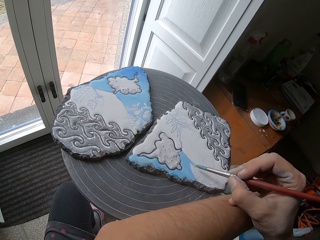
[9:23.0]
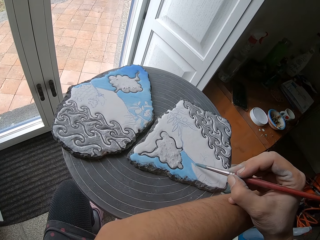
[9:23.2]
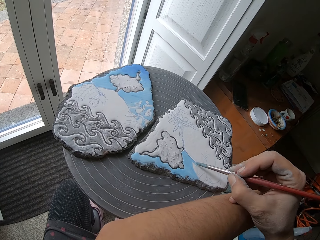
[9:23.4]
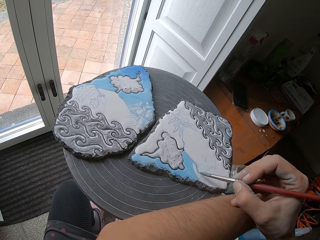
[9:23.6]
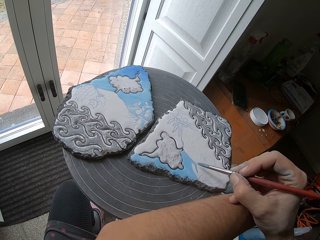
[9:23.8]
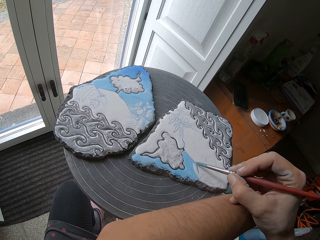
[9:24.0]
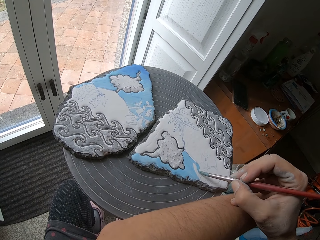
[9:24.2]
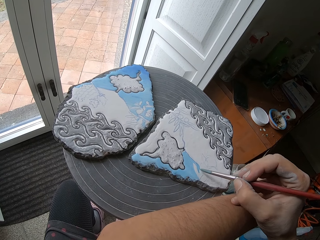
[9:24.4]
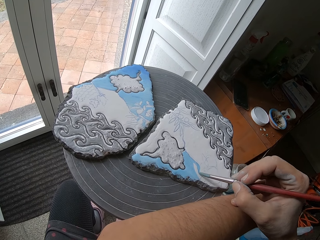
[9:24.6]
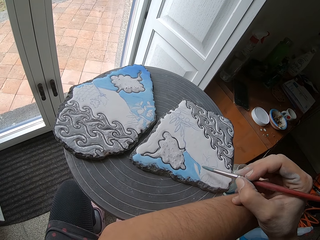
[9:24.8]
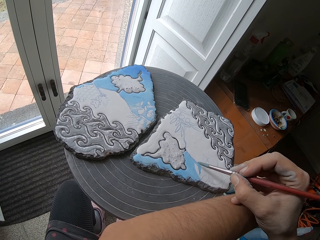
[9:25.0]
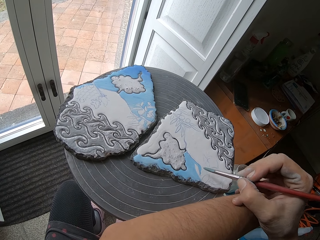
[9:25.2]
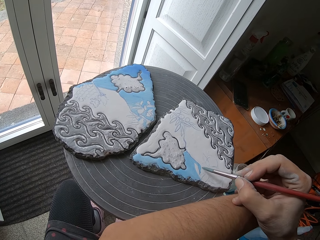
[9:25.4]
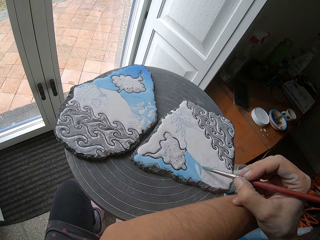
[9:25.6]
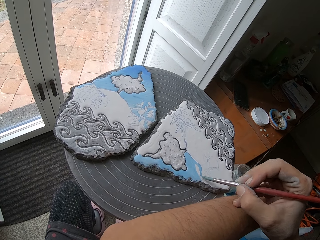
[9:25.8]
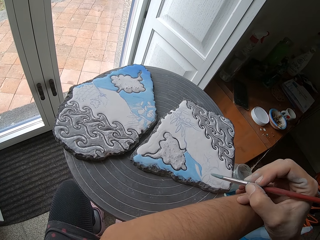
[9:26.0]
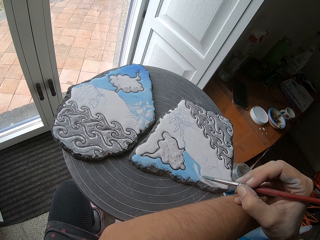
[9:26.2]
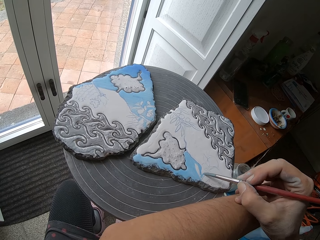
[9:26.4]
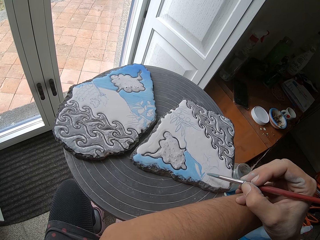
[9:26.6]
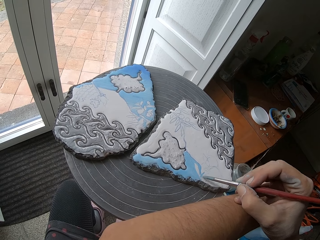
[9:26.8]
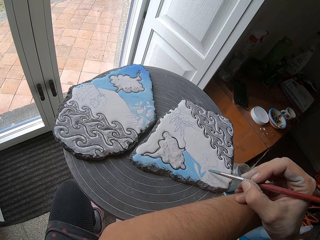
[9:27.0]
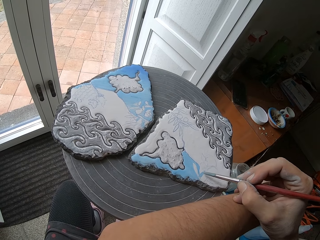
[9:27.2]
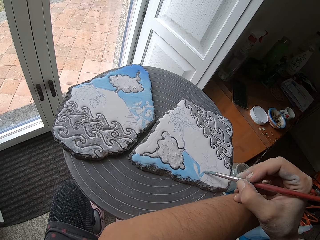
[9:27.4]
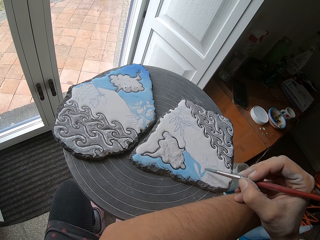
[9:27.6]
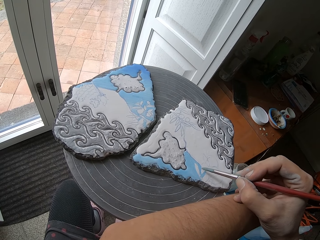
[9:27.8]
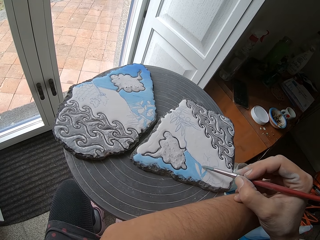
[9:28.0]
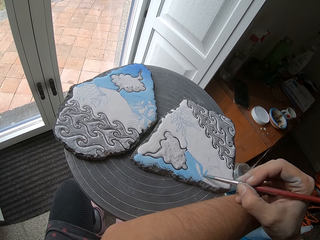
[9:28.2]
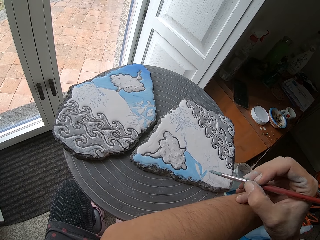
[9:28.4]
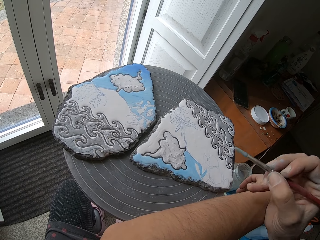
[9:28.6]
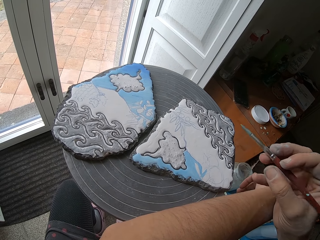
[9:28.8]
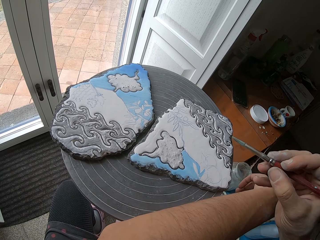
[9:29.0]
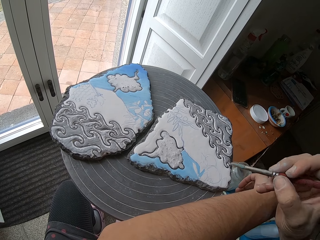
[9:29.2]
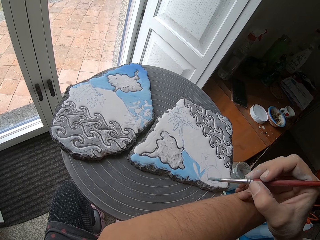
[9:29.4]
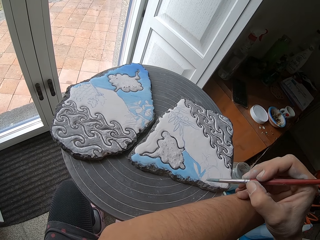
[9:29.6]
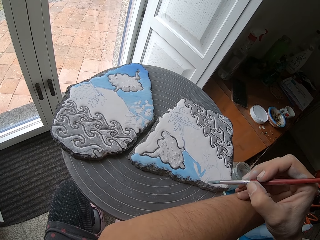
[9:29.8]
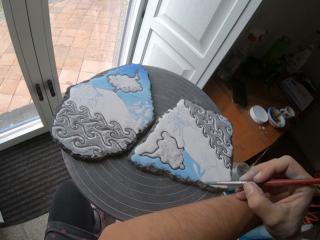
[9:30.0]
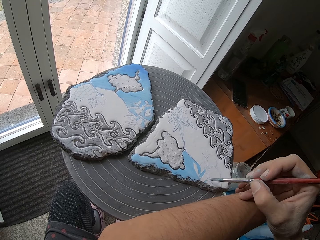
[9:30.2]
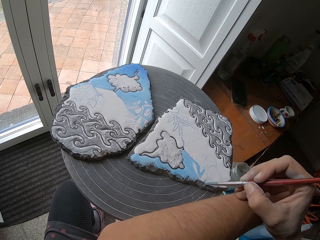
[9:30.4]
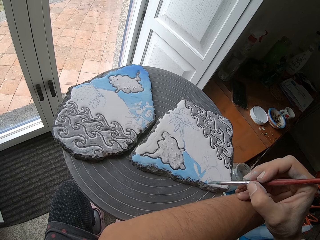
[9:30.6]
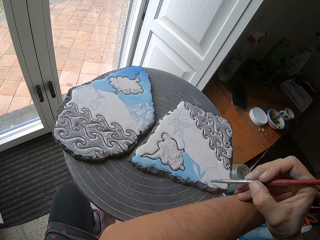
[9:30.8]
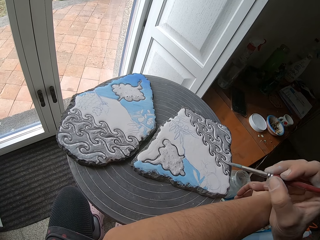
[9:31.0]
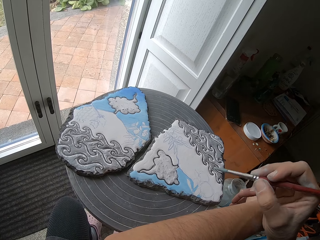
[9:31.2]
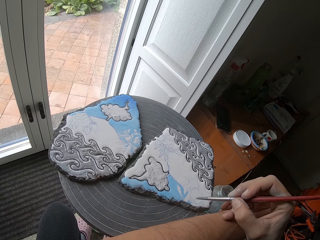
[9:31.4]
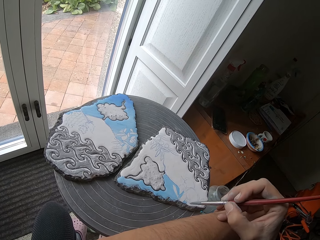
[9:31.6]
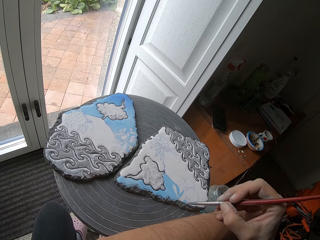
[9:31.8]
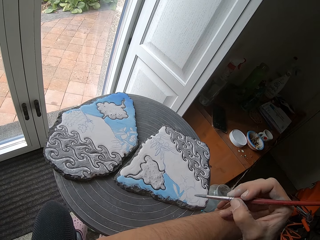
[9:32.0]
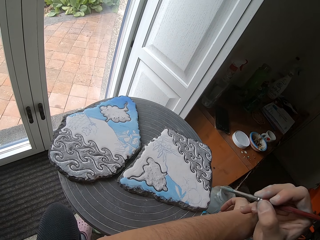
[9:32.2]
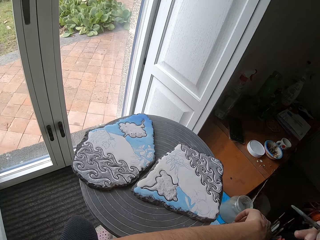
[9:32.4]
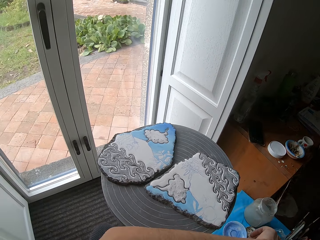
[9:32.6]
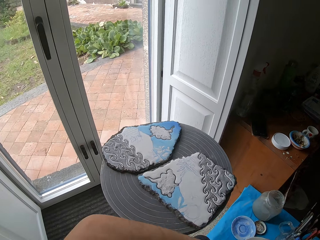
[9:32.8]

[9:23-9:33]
The camera wearer paints the clay board on the table blue with the paint brush.

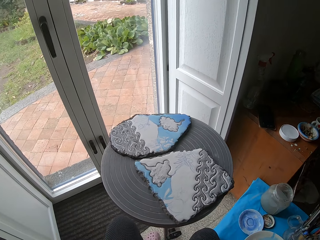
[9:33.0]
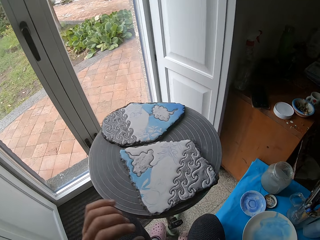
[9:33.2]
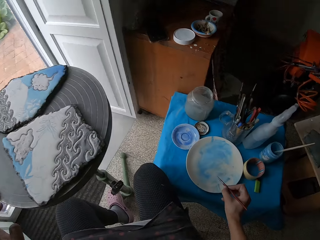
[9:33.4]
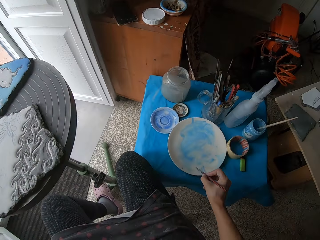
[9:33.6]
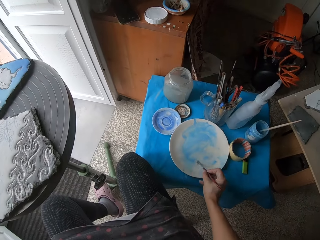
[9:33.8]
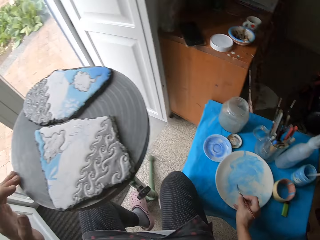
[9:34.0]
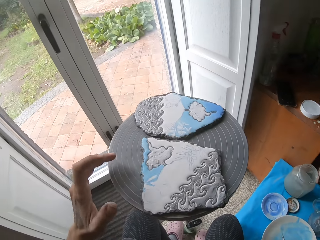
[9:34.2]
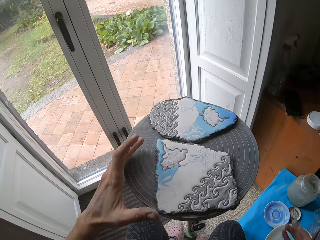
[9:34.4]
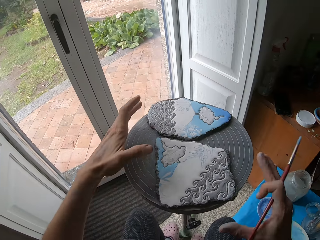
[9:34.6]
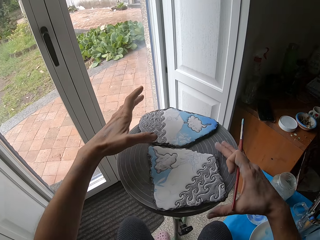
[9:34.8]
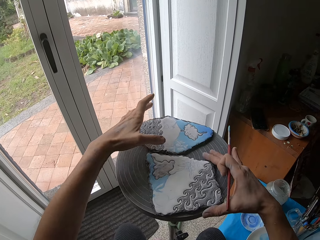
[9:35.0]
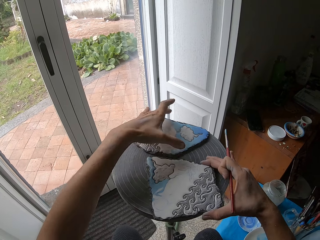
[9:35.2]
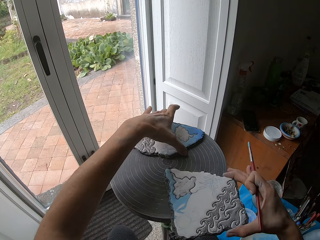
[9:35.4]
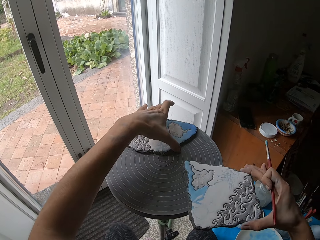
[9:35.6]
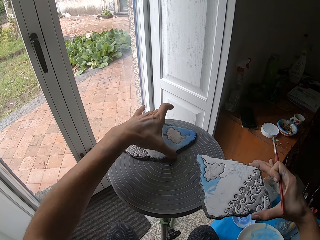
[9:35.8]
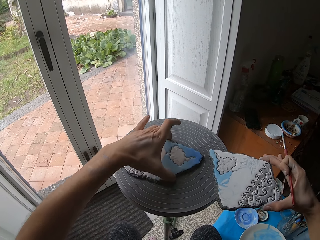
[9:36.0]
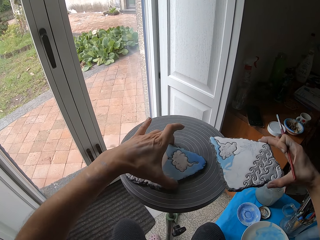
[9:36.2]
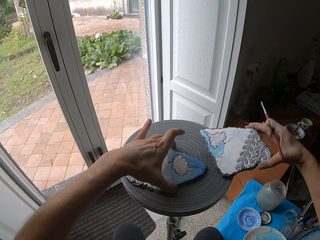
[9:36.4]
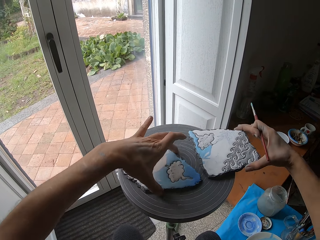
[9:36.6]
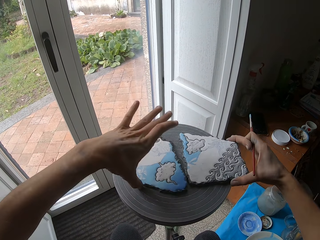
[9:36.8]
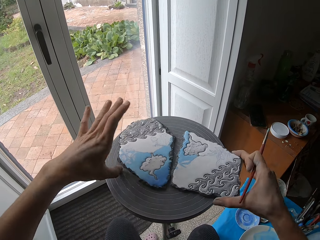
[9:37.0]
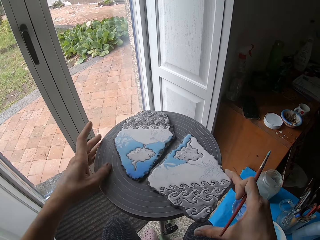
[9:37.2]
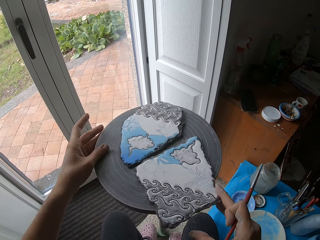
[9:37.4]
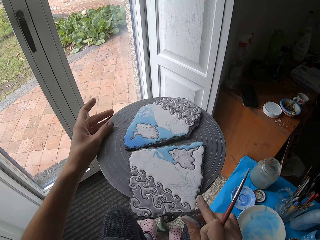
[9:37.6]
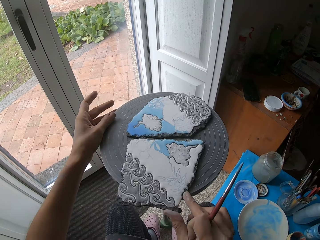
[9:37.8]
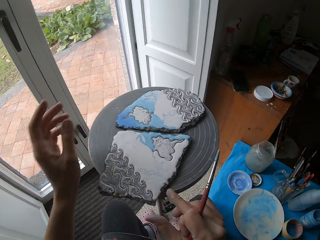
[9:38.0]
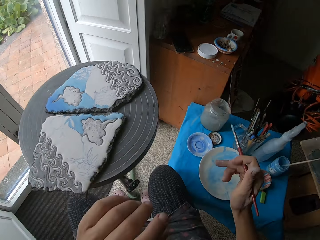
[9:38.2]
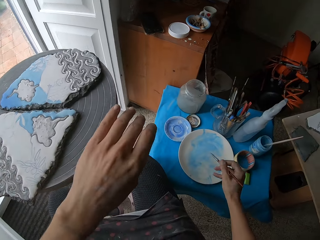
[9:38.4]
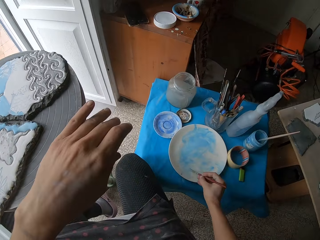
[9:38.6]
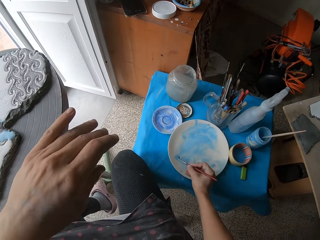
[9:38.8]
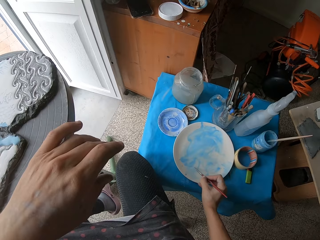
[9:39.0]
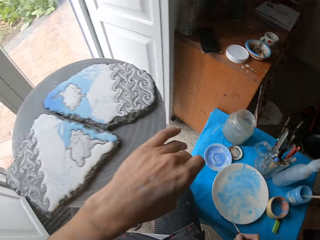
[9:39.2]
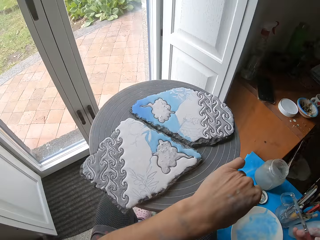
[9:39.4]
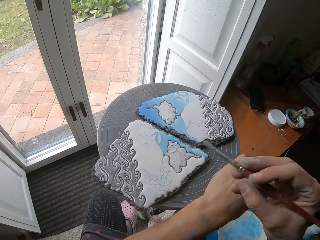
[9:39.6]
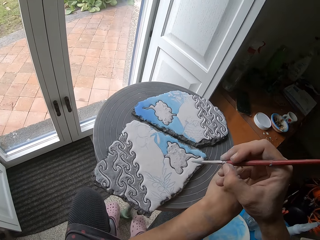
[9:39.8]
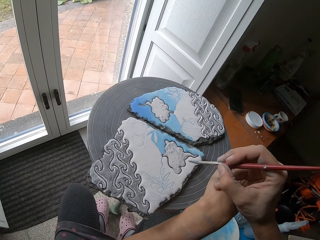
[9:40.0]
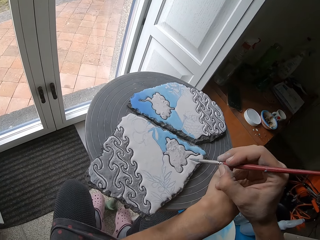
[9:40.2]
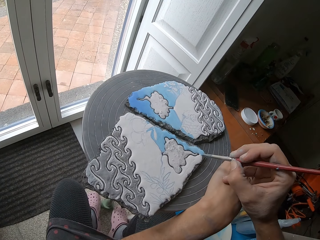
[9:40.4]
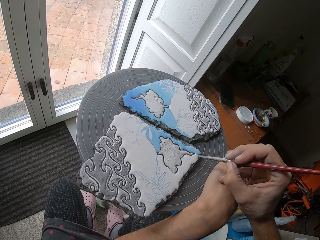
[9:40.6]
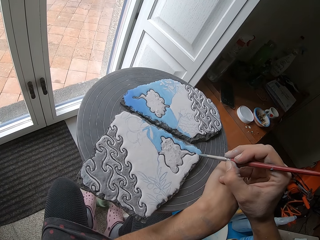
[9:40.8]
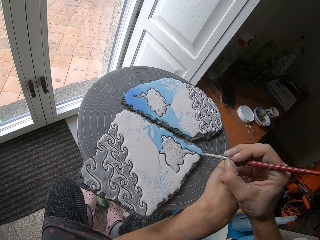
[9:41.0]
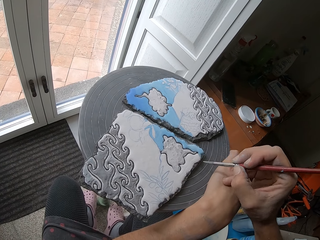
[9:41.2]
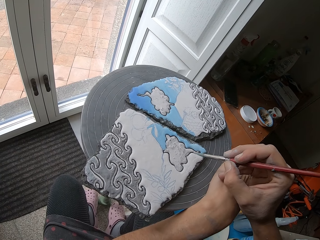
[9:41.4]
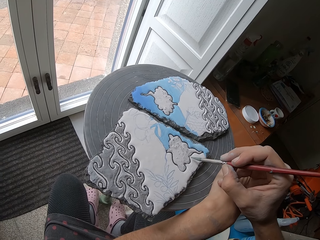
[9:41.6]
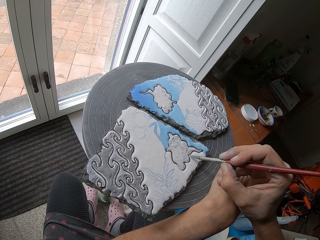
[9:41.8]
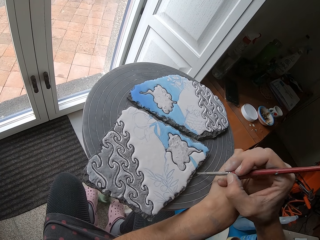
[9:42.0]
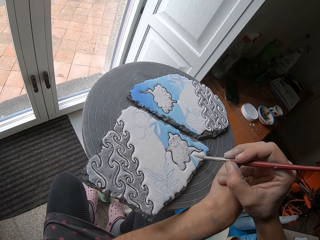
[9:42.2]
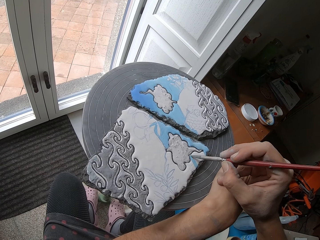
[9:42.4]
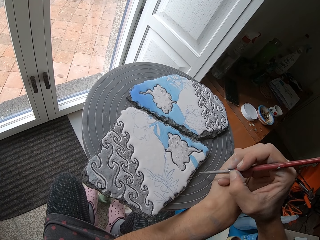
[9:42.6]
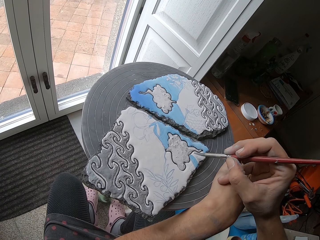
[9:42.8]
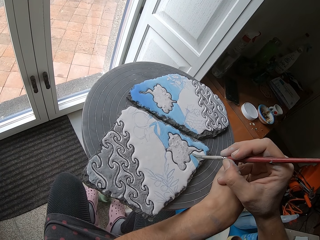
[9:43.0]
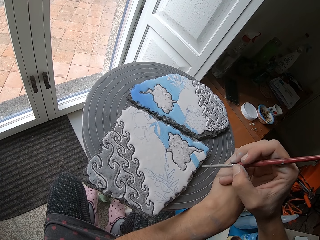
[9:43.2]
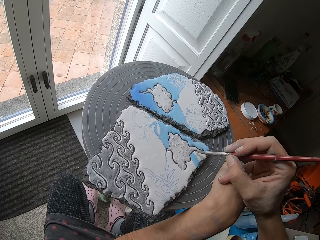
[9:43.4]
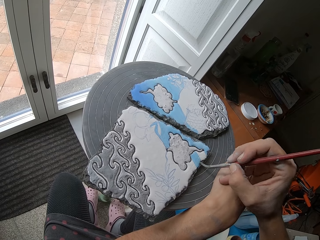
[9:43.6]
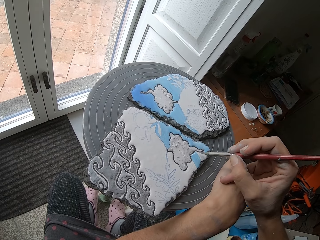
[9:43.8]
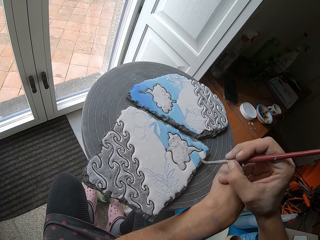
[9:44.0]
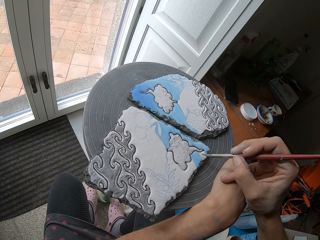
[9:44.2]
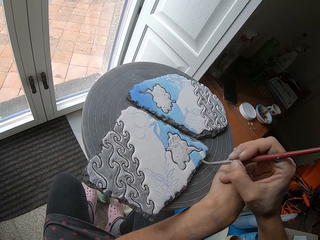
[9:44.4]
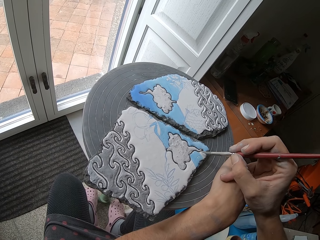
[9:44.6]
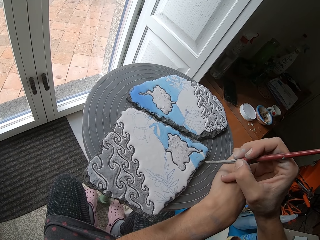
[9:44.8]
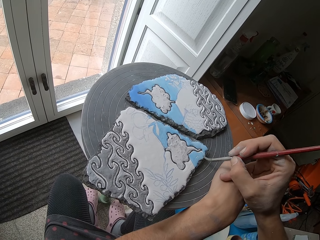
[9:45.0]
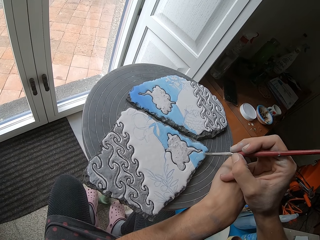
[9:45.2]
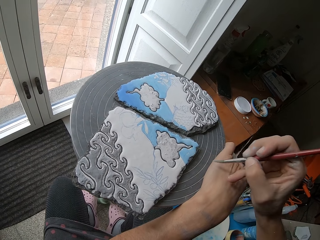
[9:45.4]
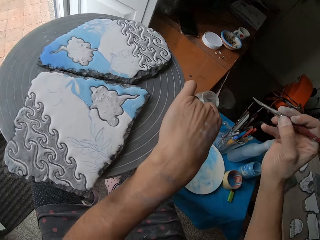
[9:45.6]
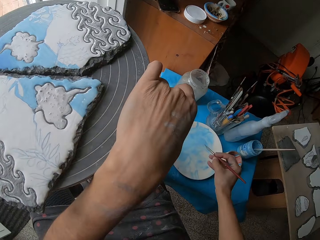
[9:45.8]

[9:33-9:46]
The camera wearer takes some blue paints from the plate of paint with the paint brush. She moves the clay board on a pottery wheel with her right hand. She moves the clay board on the pottery wheel with her left hand. She turns the pottery wheel around with her hands. She takes some blue paints from the plate of paint with the paint brush. She paints the clay board on the table blue with the paint brush.
